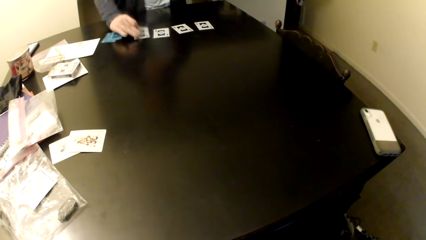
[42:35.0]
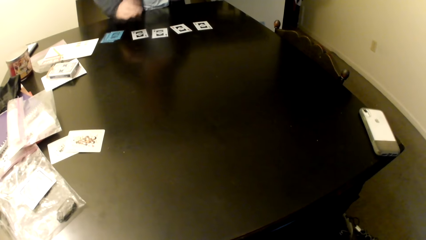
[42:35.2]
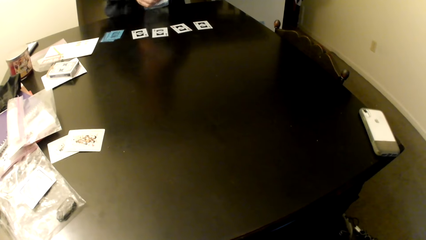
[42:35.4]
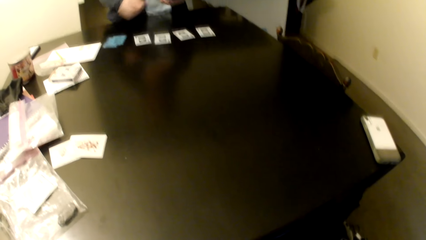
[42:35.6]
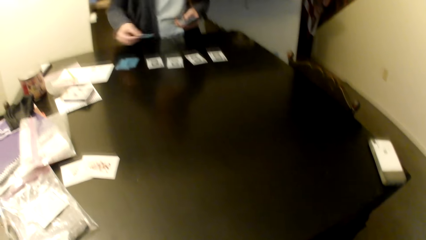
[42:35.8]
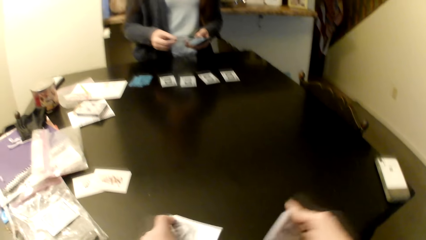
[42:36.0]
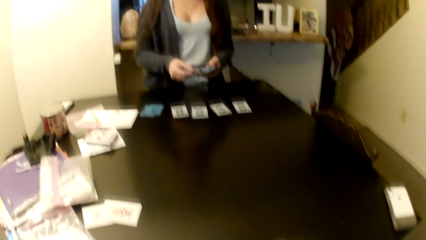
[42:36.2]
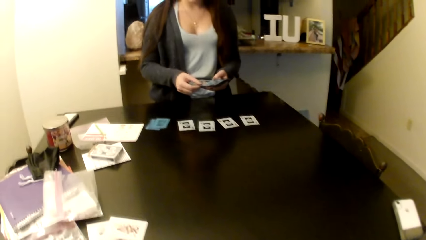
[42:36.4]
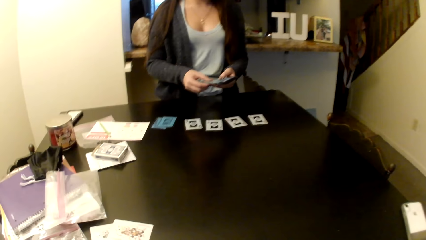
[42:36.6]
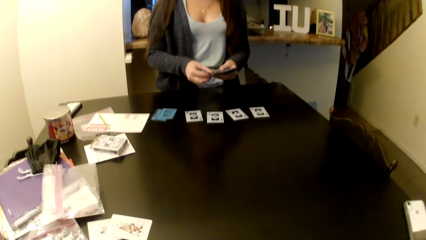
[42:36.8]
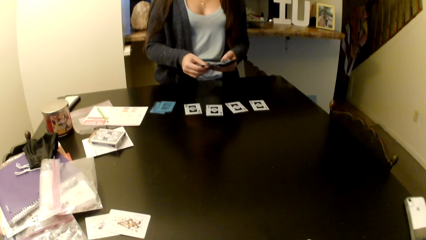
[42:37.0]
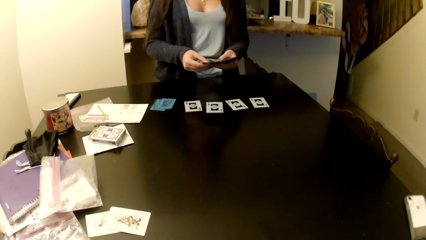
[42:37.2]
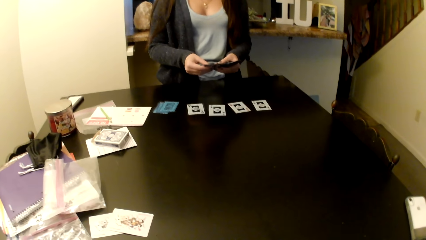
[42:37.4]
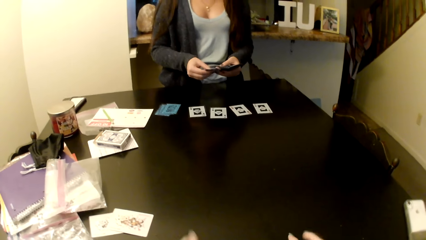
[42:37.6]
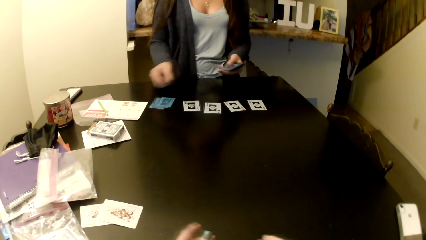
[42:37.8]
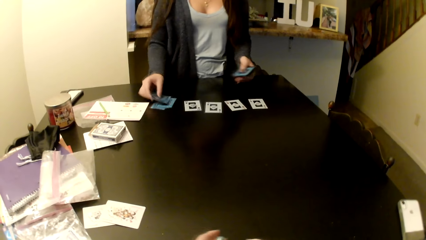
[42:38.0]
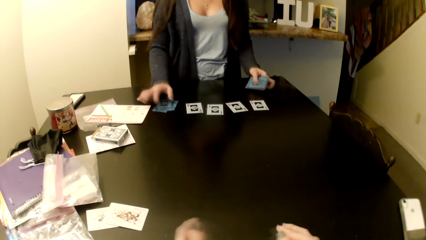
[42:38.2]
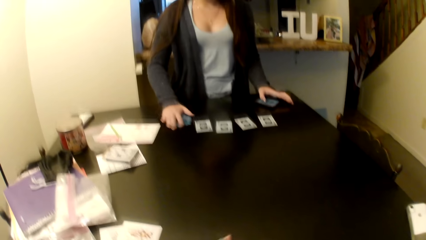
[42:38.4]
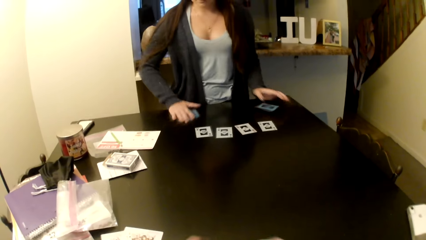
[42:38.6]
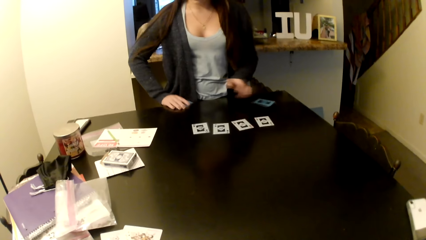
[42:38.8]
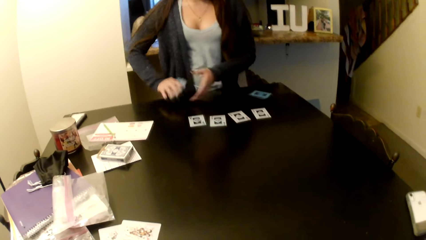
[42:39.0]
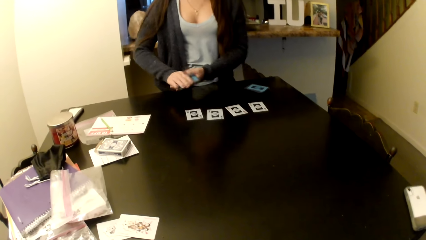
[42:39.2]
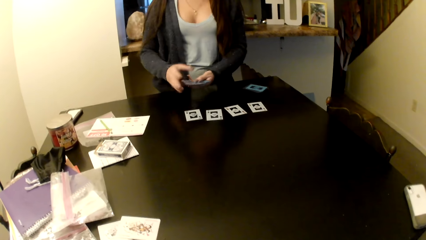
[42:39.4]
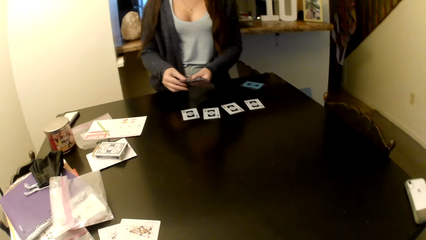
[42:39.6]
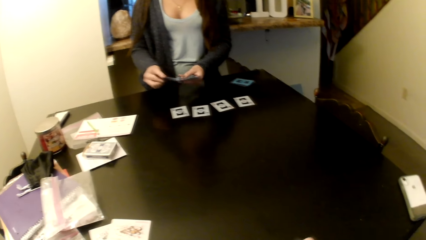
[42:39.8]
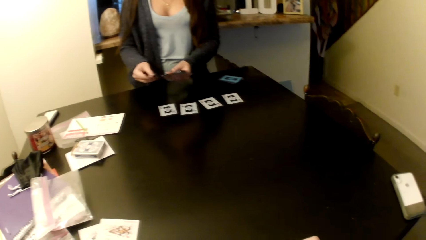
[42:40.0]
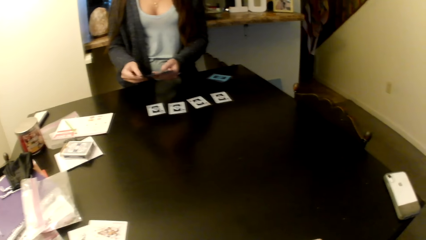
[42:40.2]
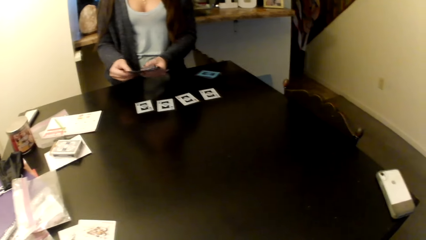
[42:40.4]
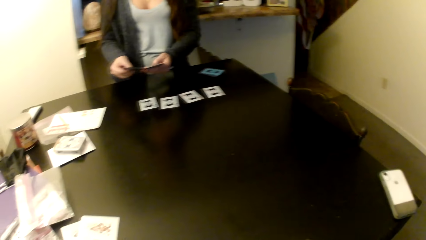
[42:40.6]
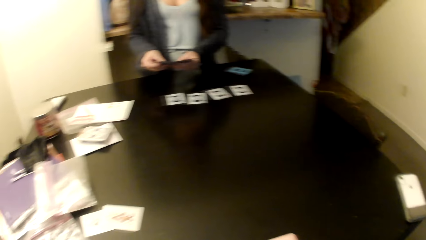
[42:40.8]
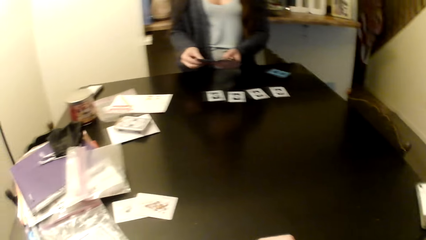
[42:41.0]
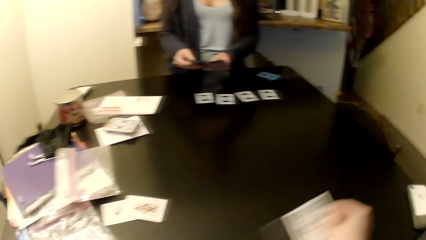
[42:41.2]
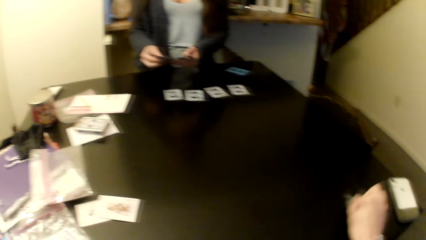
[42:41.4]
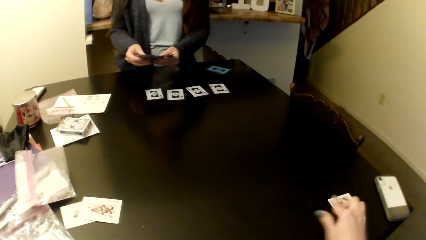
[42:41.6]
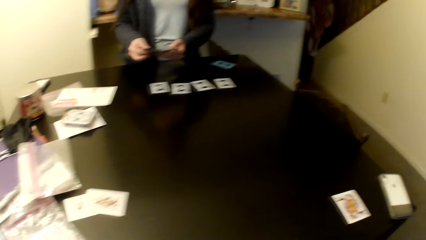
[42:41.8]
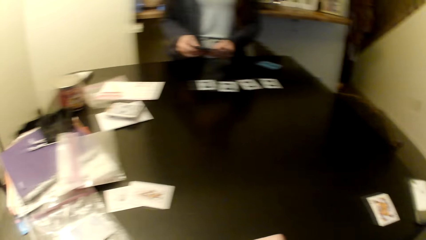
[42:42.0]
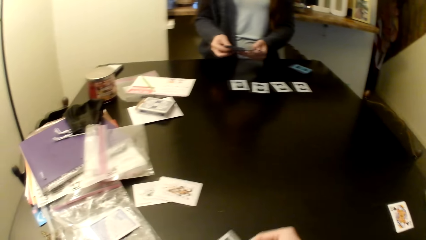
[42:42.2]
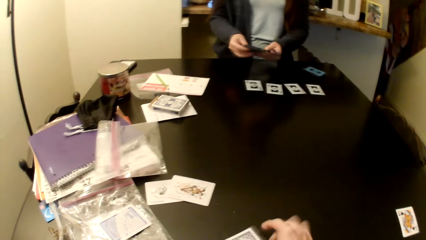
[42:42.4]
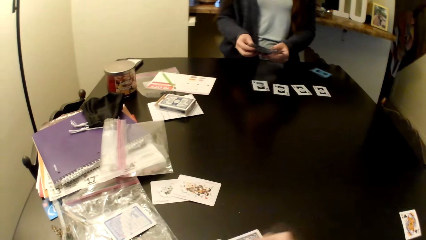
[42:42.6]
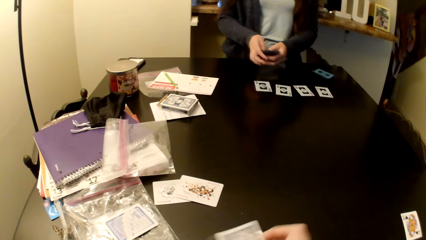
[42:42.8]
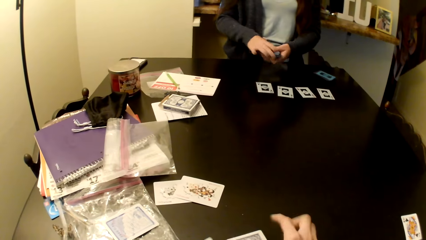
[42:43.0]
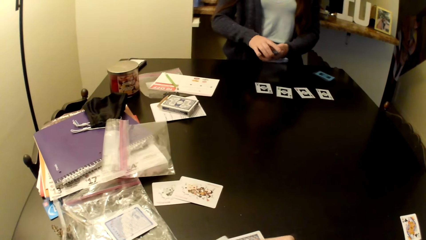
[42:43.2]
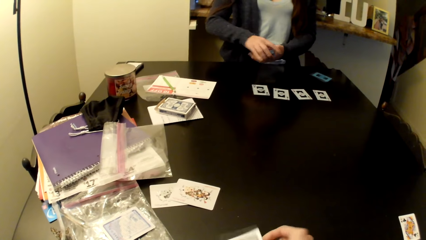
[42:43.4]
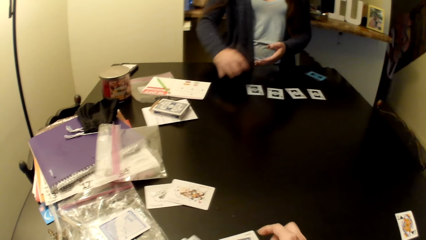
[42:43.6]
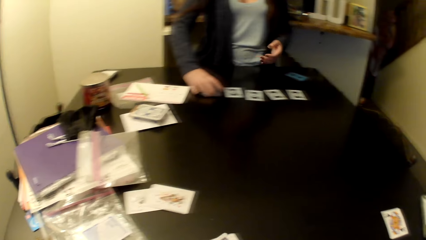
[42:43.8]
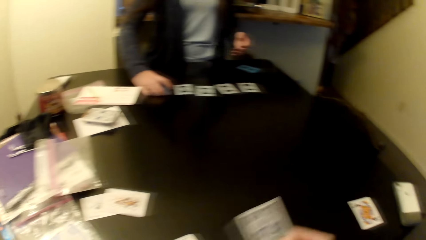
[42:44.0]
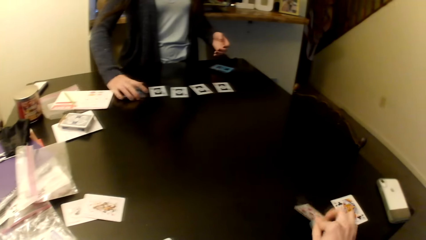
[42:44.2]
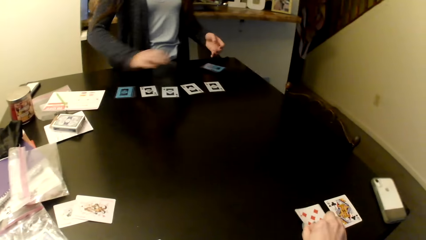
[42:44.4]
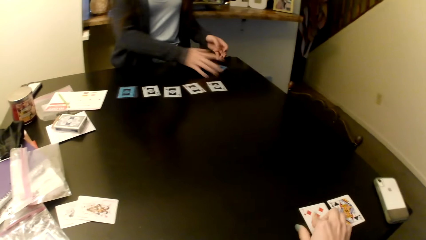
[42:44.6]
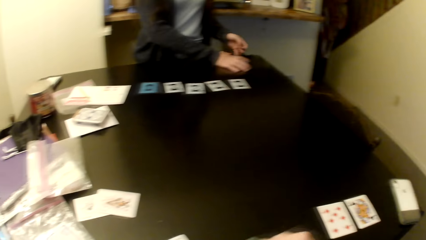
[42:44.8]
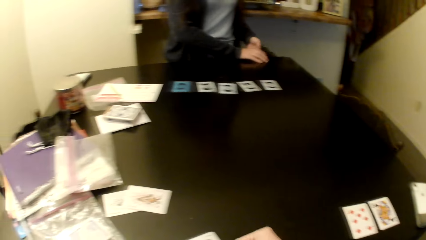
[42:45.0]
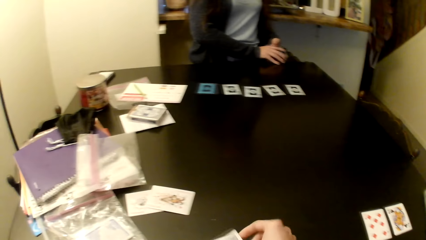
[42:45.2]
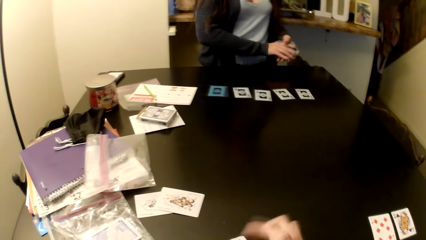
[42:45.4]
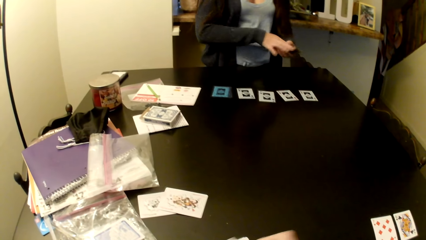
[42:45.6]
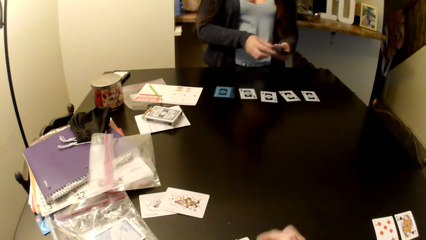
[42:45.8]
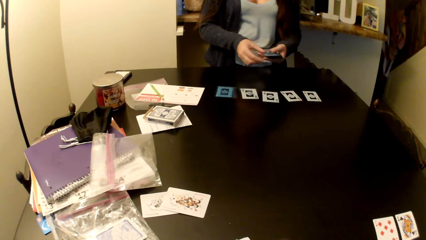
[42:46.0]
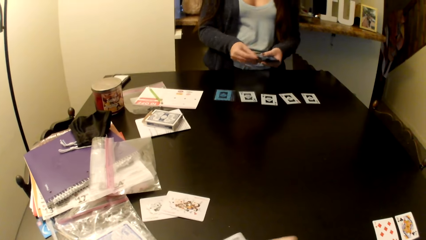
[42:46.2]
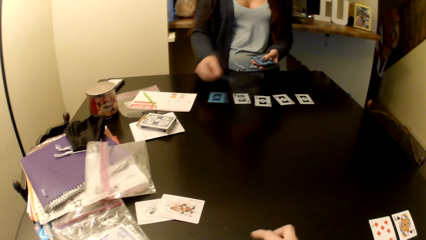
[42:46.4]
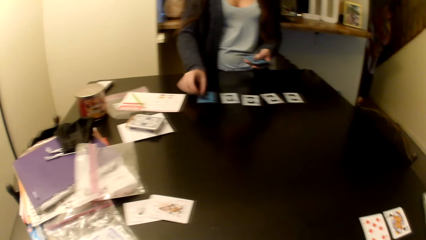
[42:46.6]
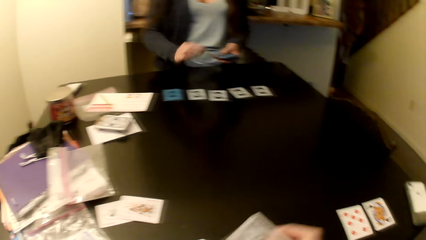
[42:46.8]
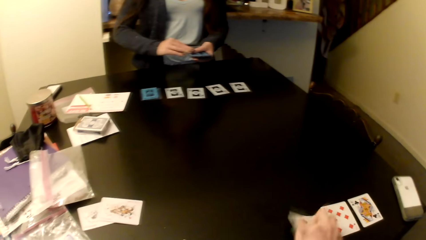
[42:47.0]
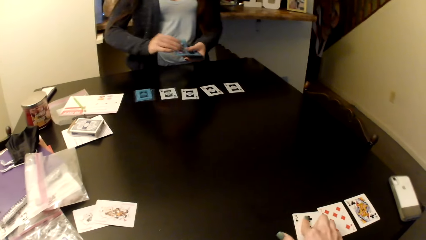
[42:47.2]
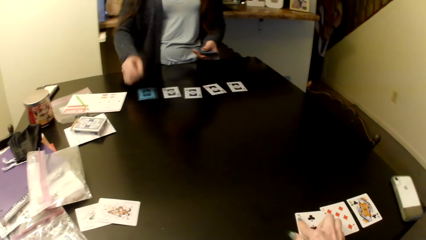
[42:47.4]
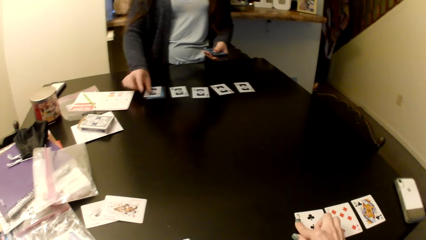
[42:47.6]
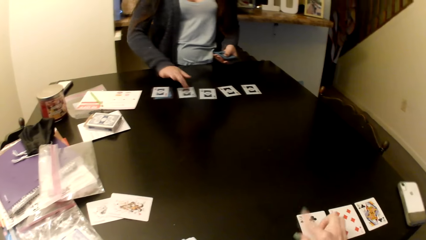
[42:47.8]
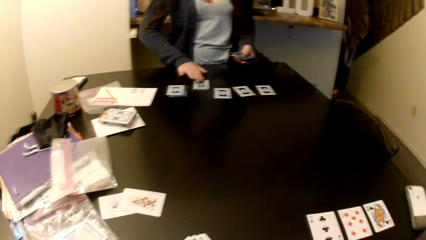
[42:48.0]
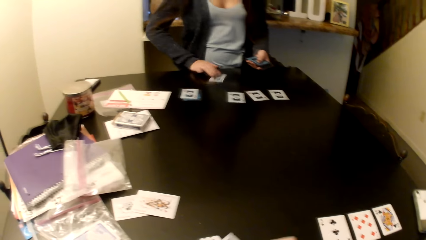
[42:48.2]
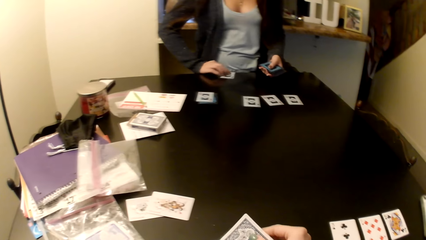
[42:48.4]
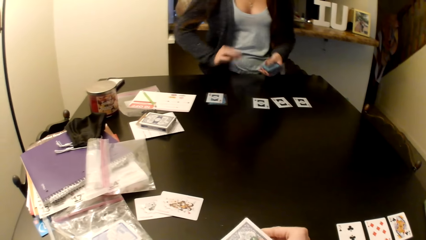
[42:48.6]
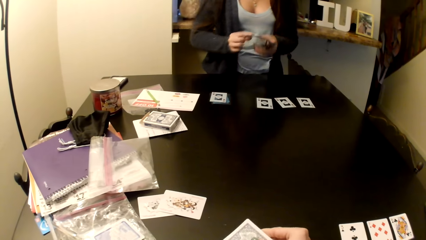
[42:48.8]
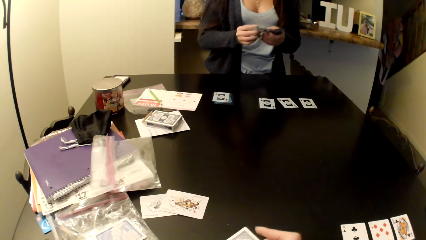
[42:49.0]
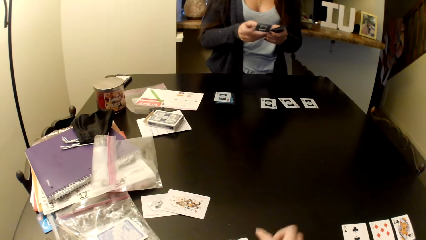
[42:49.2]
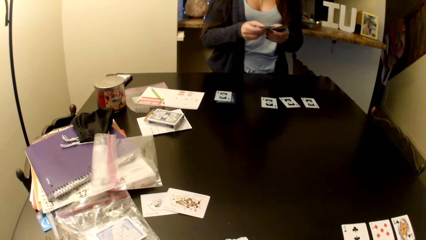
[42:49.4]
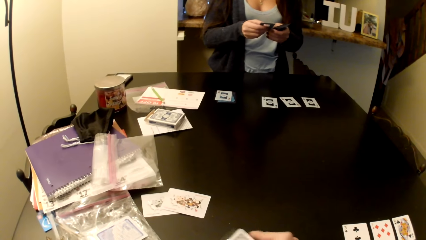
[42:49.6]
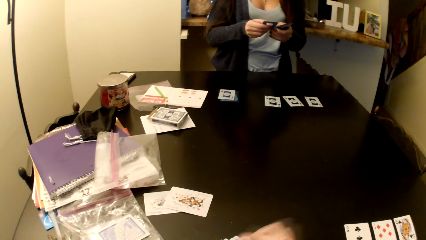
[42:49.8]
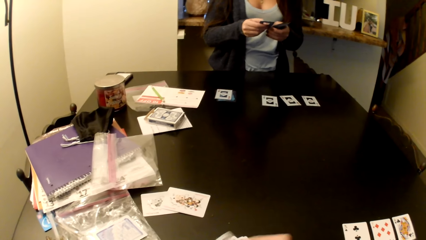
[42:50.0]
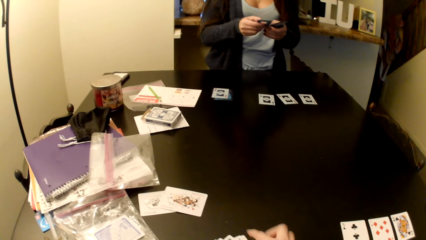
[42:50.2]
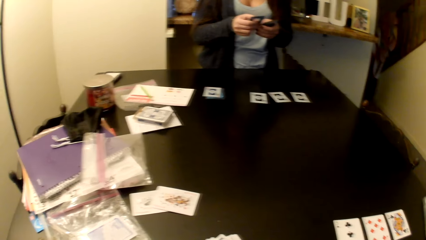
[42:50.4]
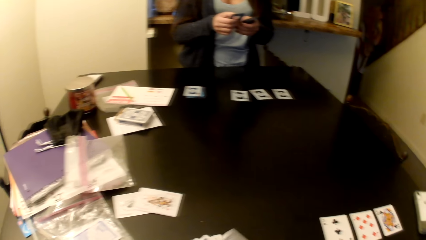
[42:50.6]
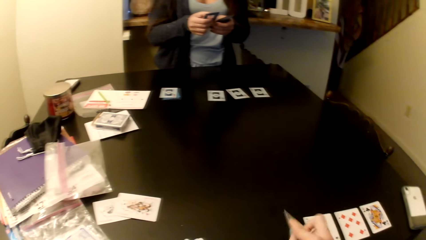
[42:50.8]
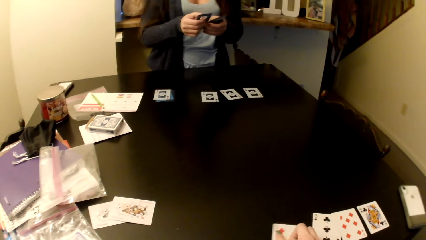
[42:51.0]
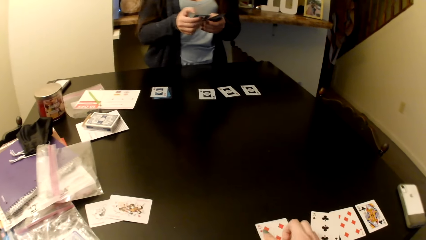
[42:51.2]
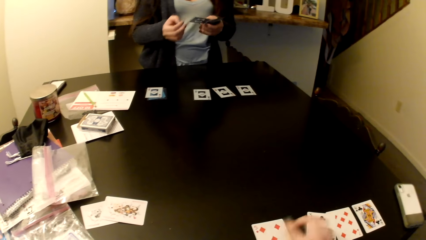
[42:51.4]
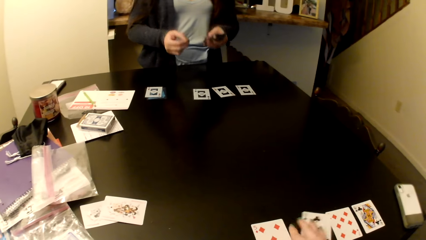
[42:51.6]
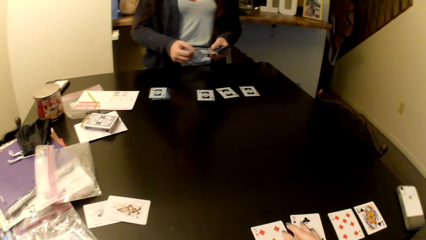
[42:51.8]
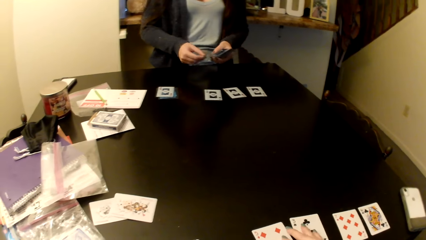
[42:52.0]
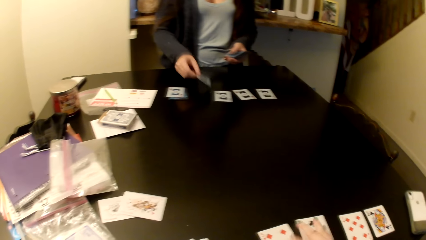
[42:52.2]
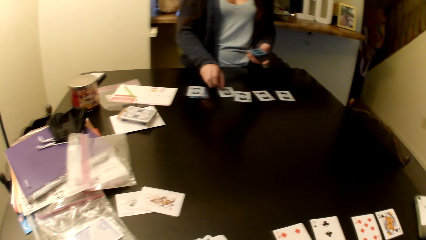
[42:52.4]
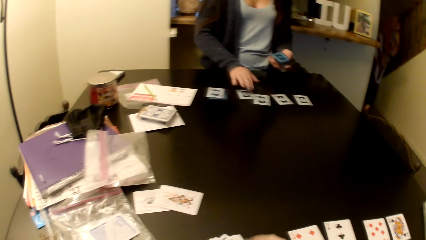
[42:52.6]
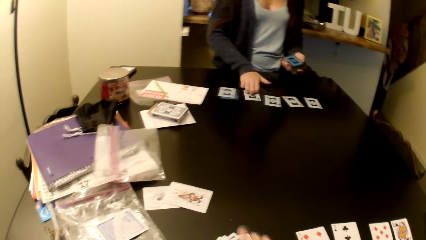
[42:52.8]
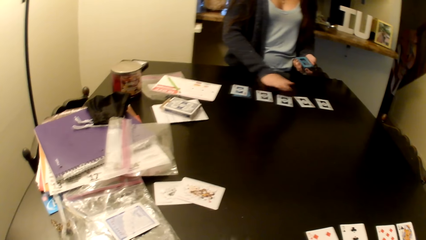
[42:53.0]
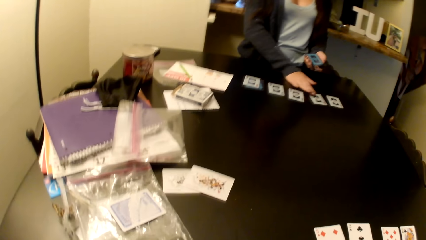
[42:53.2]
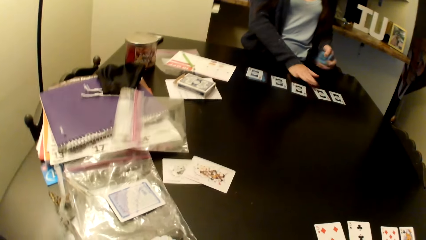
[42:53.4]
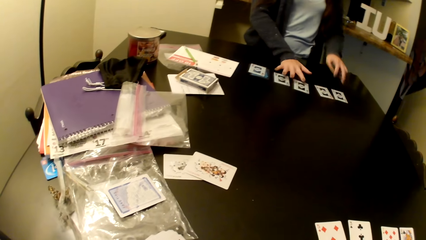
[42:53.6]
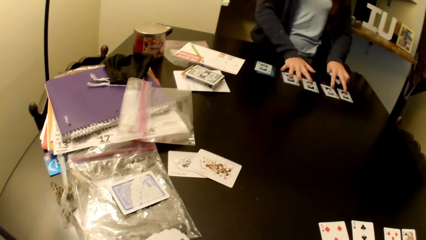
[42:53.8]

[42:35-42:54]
A woman shuffles the cards. The woman puts the cards on the table. The camera wearer puts the cards on the table. They pick the cards. They put the card on the table repeatedly.
